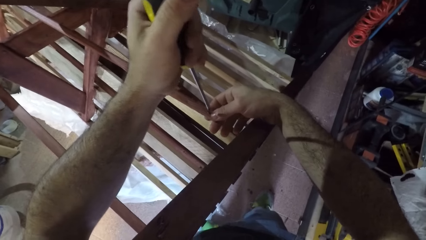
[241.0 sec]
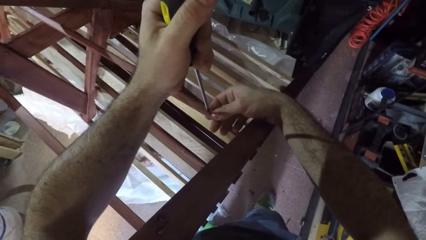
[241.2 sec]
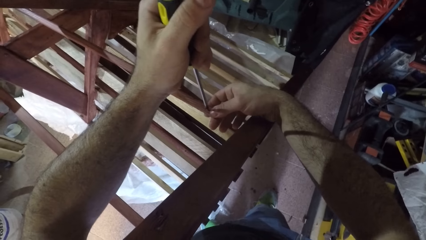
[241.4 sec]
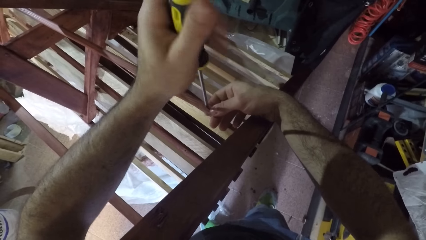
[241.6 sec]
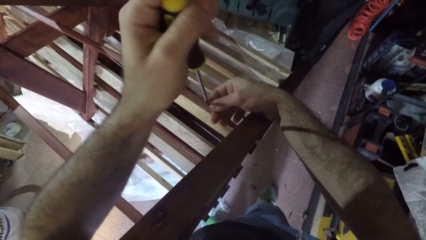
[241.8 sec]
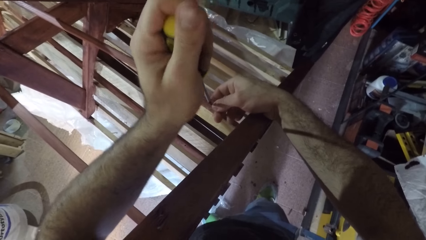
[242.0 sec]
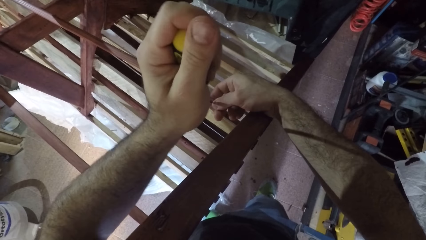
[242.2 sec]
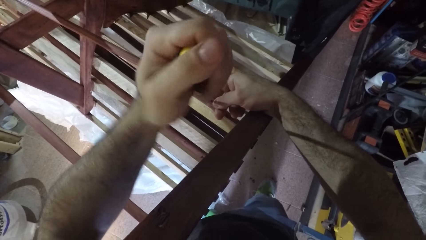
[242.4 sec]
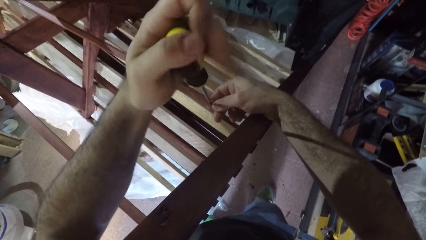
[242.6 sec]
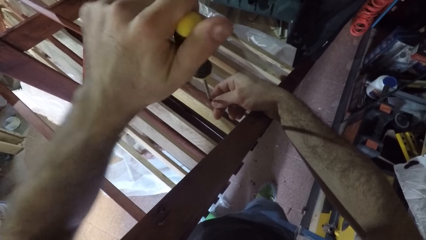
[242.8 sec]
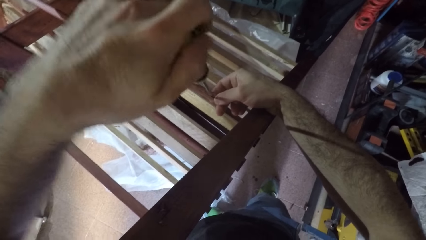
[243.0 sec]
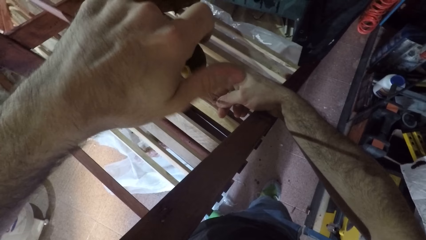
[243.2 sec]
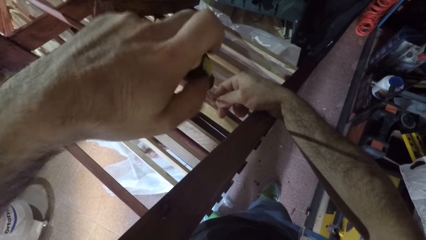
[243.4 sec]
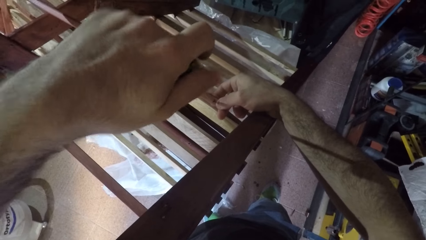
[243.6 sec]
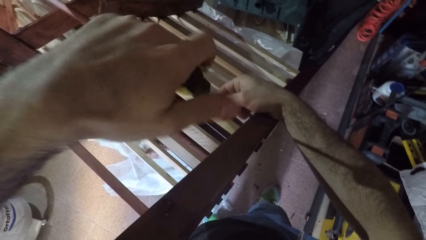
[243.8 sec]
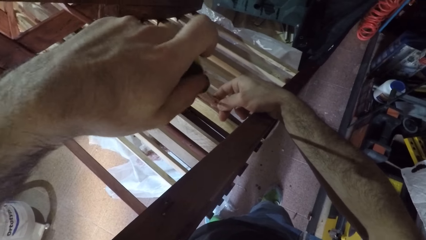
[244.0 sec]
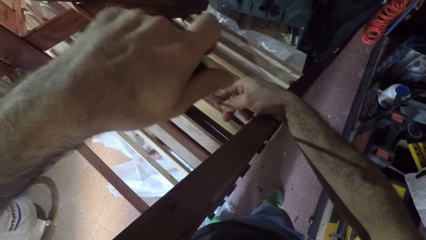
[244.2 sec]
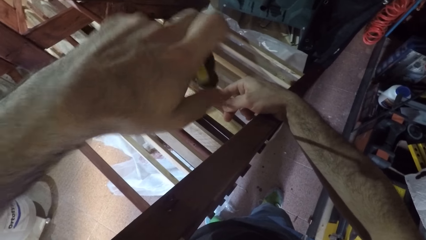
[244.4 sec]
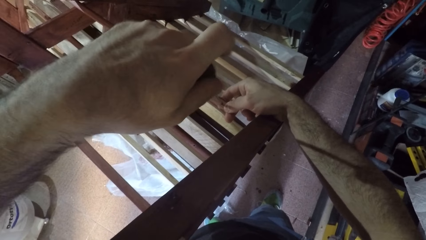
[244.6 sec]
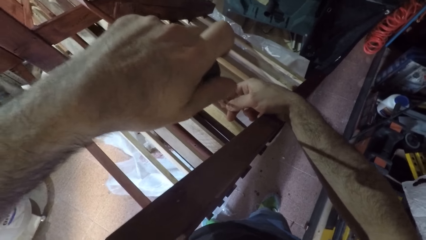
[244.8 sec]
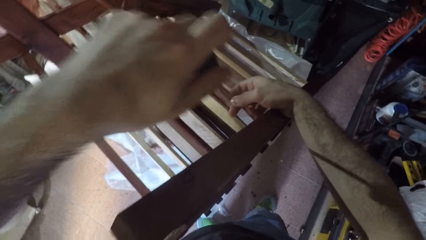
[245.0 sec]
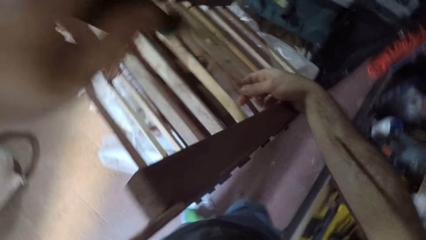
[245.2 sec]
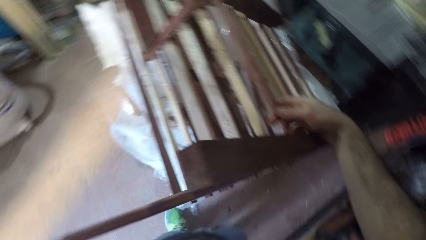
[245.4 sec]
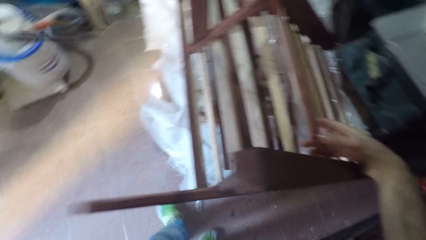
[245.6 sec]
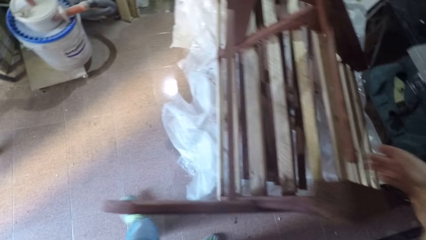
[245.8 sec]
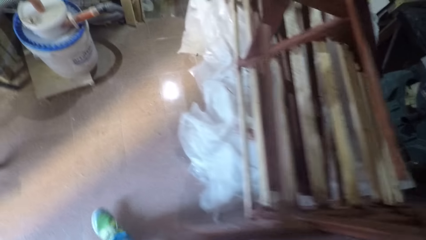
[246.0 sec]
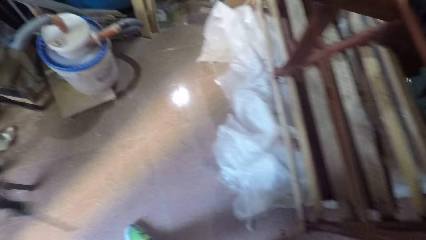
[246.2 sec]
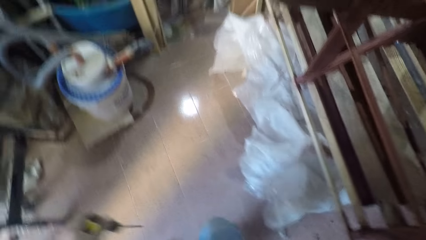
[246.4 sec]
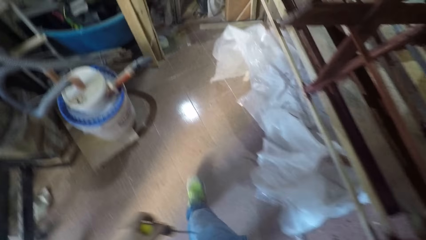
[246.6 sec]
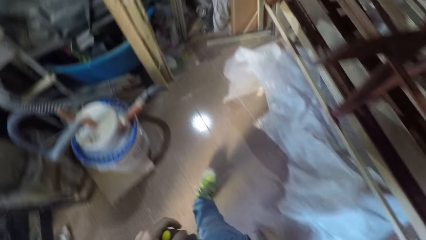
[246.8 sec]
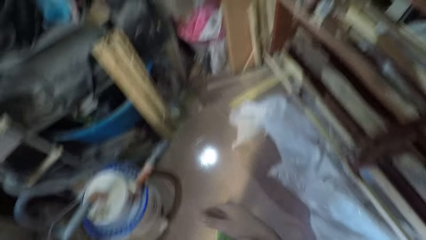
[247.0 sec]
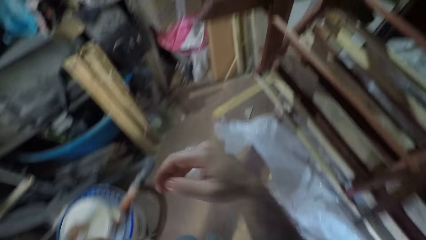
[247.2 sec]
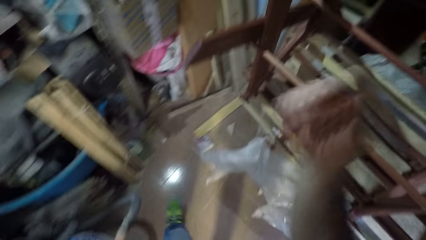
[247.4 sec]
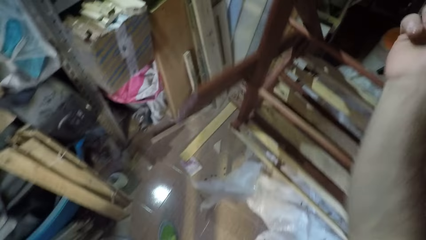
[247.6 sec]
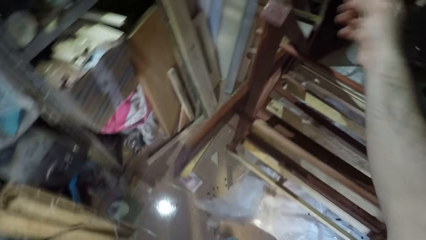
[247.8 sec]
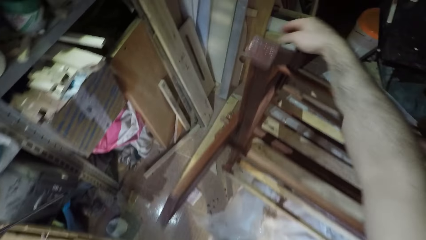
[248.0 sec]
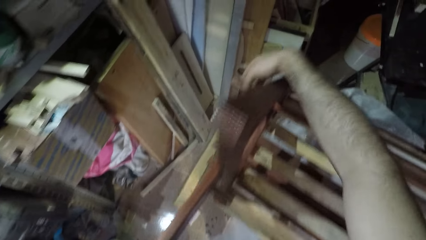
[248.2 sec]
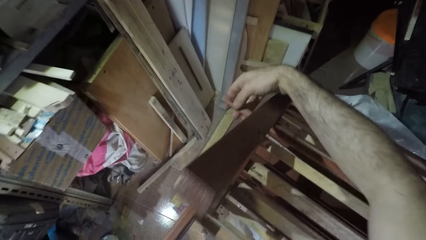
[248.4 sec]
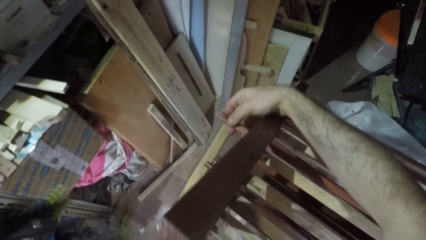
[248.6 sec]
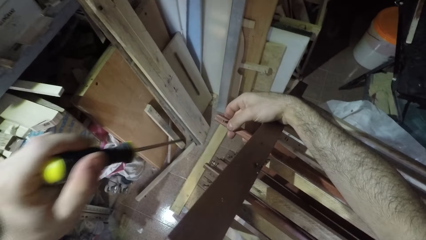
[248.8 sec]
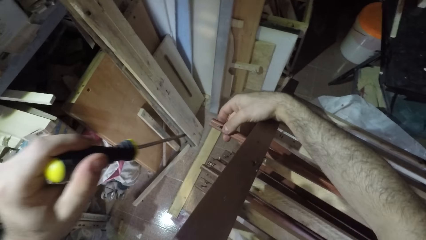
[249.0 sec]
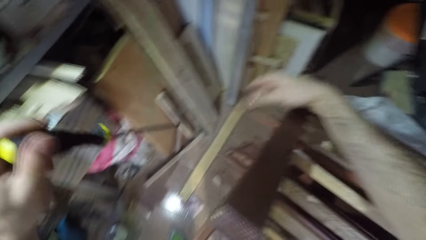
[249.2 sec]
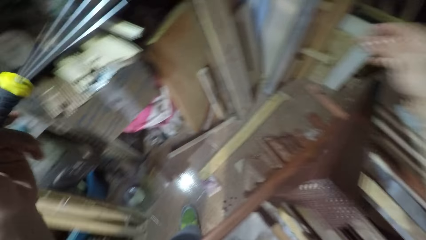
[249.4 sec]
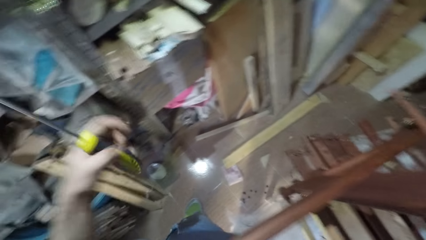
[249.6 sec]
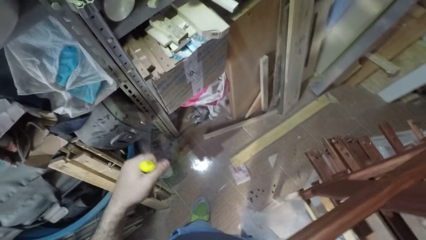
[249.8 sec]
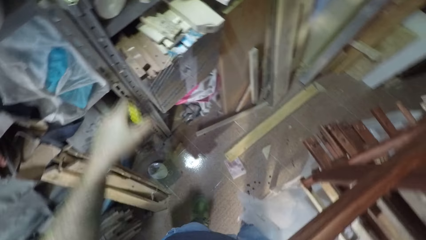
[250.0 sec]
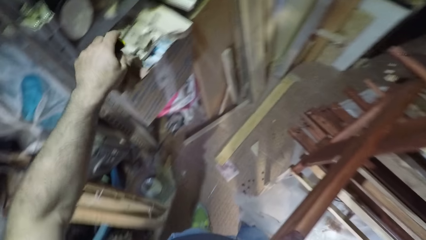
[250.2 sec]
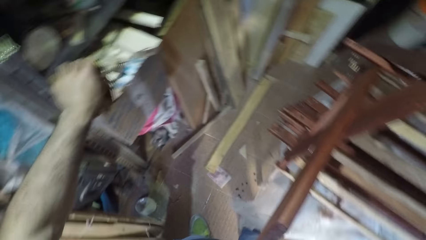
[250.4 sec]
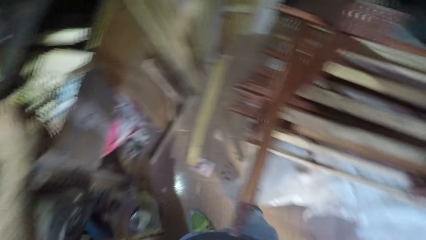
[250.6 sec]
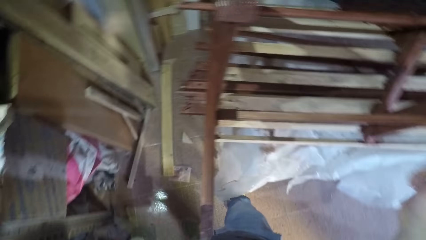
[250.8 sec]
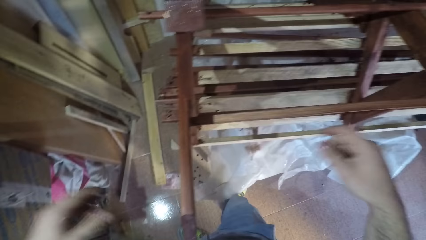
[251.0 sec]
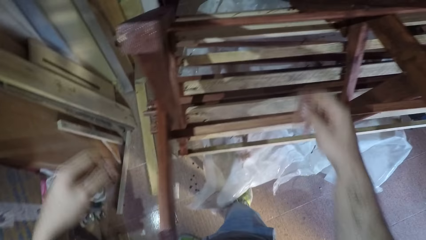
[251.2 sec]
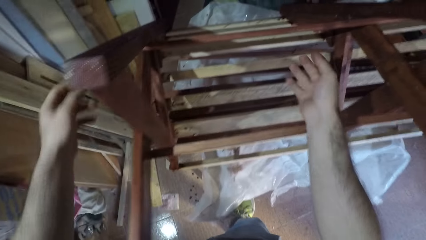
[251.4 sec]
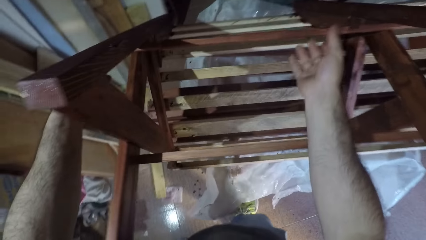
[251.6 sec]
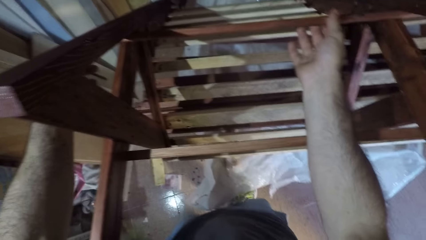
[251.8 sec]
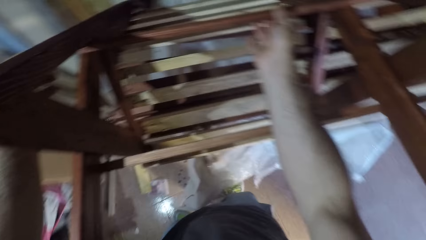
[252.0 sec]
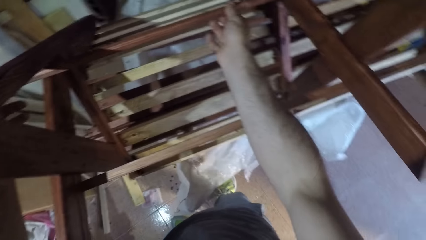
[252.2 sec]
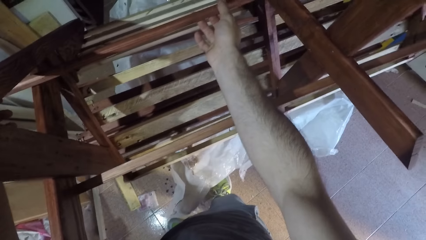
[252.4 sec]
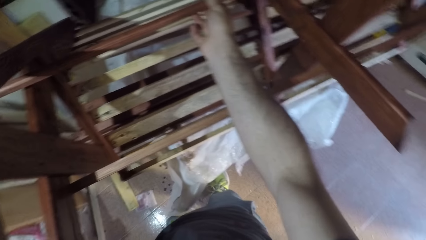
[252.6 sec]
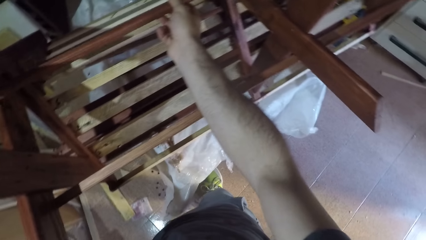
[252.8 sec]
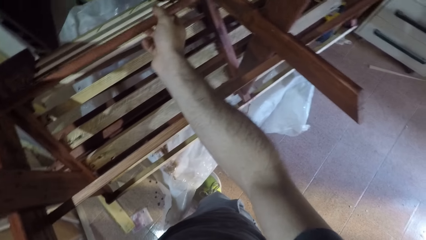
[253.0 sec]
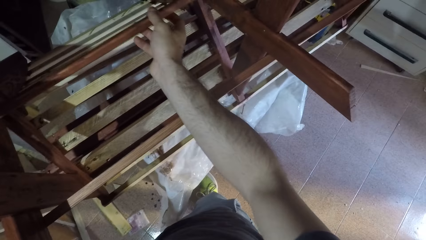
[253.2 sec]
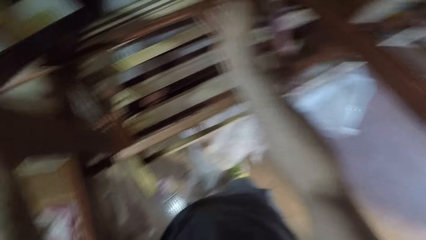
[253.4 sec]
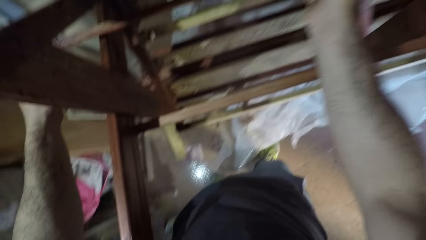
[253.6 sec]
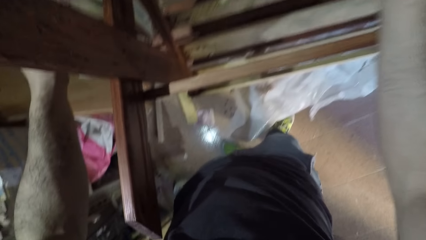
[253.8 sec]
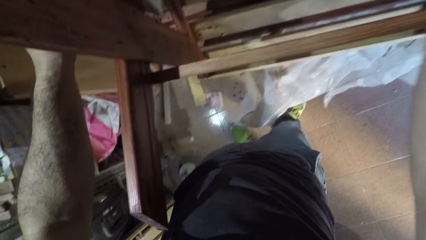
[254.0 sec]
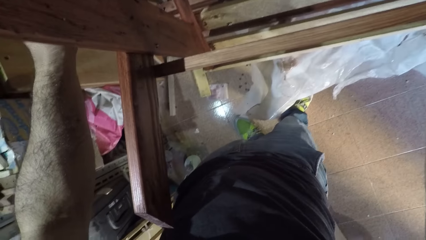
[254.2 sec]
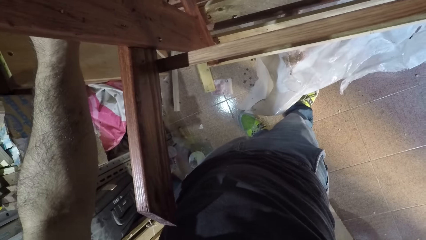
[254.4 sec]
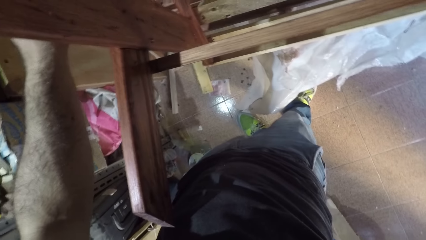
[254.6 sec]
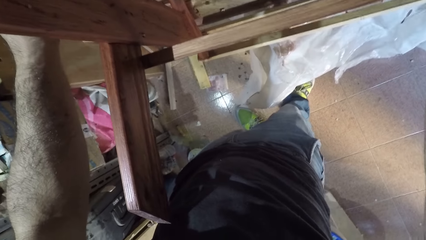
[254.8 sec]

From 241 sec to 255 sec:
The camera wearer holds the frame. He places the screwdriver on the frame. He tightens the nut in the frame. He lifts his hand from the frame. He walks in the room. He holds the frame. He drops the screwdriver on a shelf with his left hand. He adjusts the positioning of a wood in the wooden frame with his hands. He holds the frame.

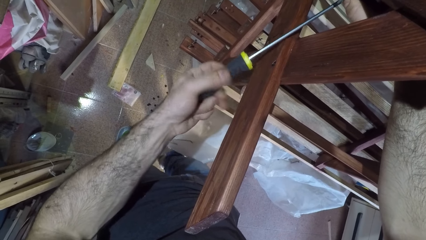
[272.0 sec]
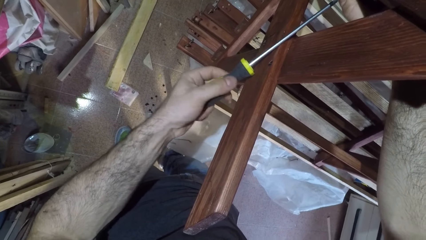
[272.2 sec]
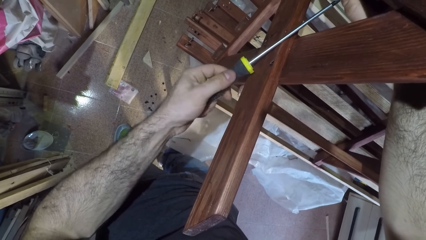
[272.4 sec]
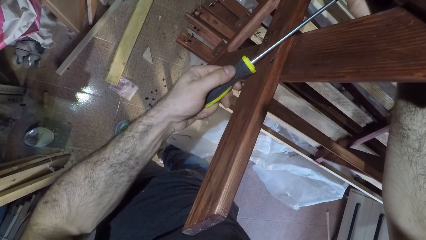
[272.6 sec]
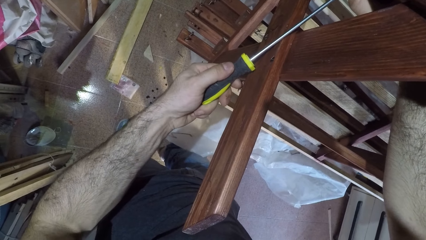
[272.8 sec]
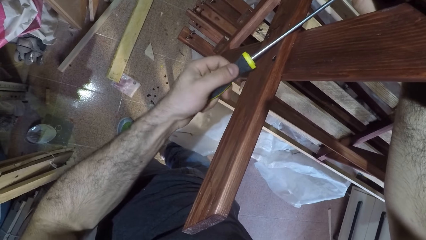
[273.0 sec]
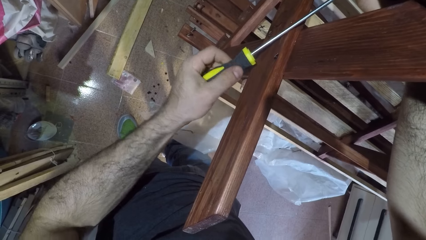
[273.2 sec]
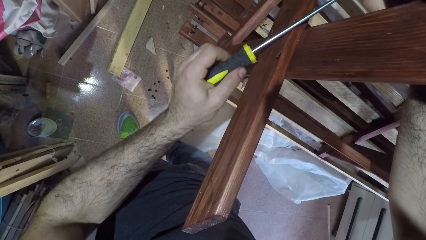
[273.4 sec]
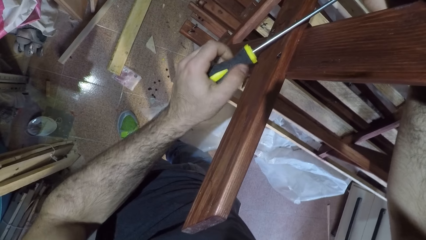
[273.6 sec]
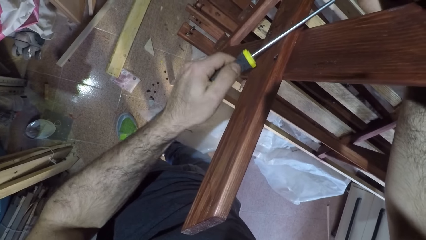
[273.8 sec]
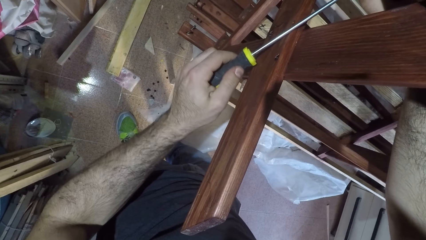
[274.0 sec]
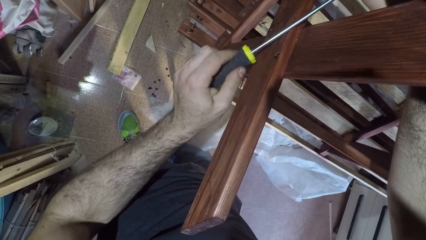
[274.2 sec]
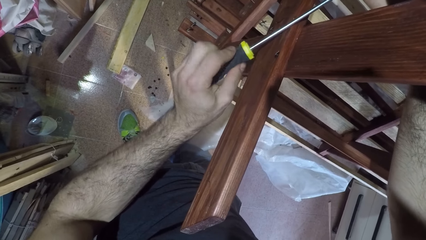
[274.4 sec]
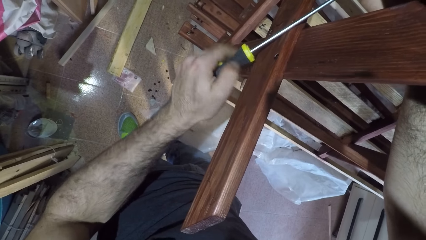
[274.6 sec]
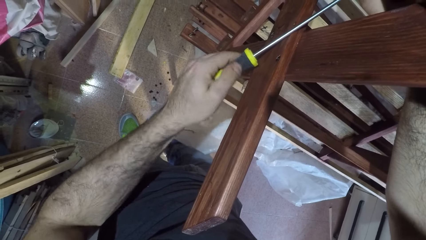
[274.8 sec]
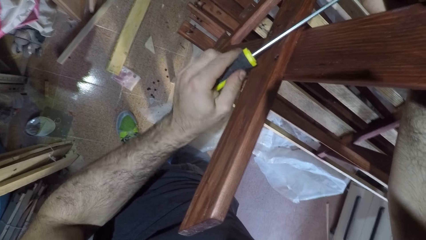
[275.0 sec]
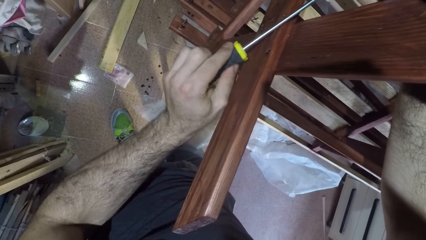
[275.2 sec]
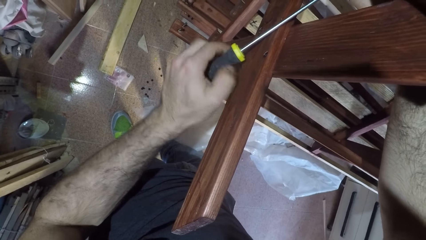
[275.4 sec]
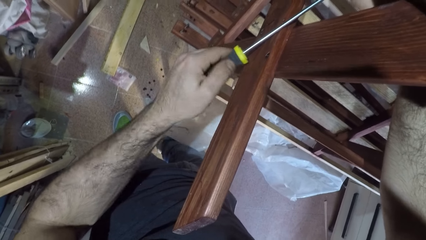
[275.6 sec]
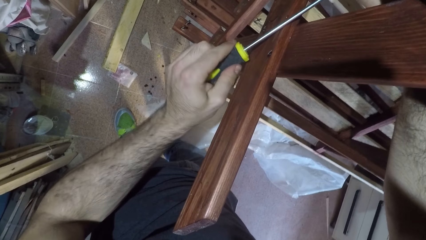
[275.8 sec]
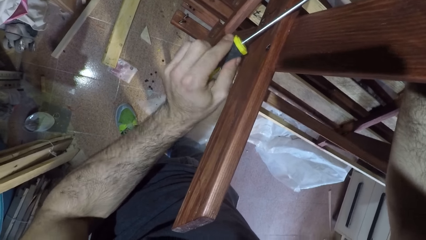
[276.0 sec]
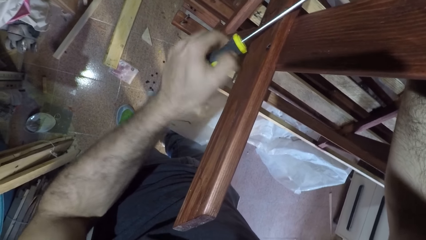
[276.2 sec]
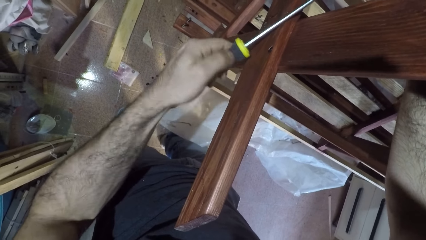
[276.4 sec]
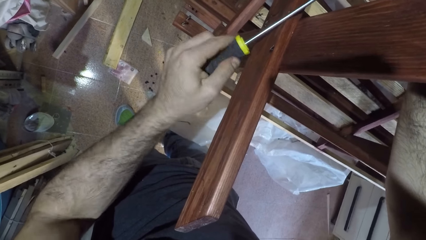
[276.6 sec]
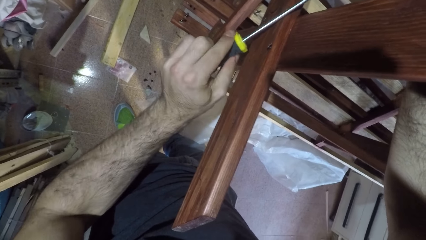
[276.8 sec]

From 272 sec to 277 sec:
The camera wearer tightens the nut.
